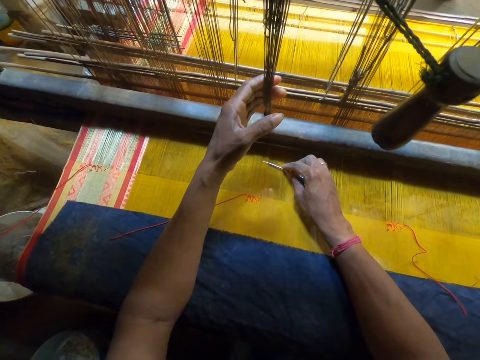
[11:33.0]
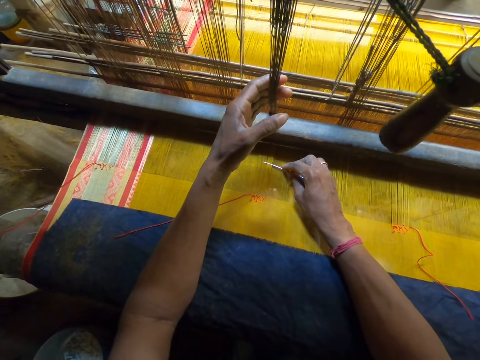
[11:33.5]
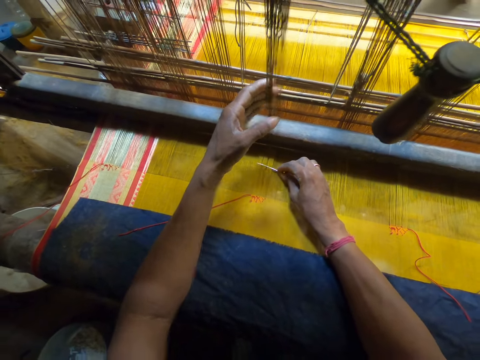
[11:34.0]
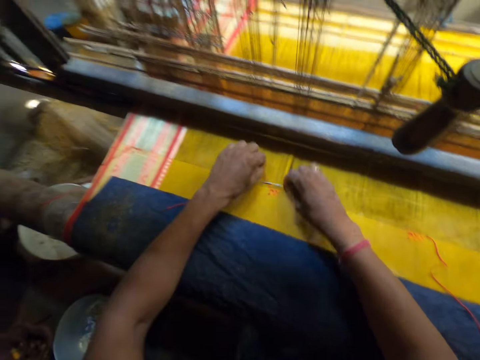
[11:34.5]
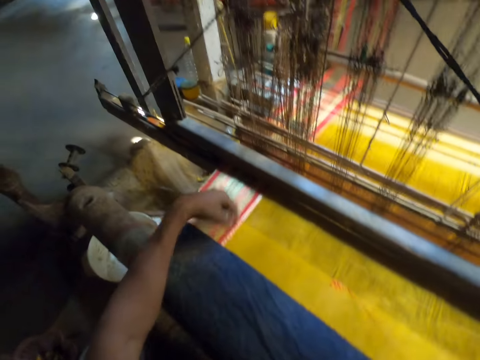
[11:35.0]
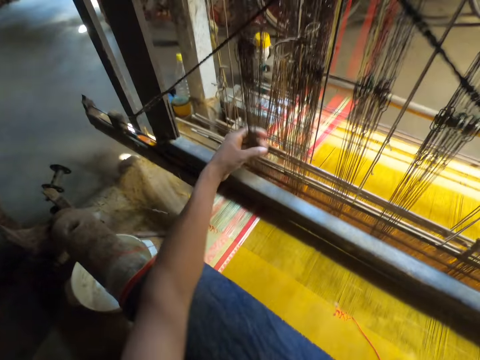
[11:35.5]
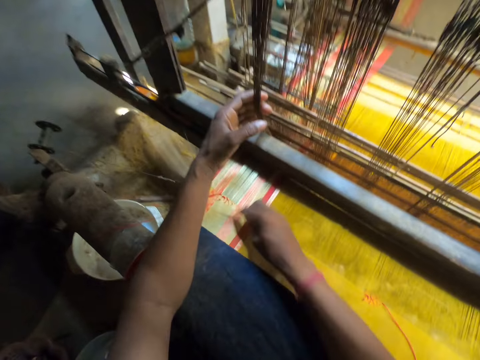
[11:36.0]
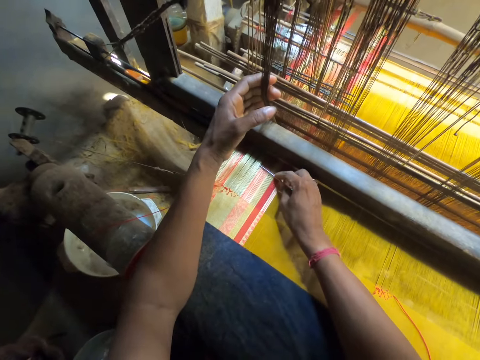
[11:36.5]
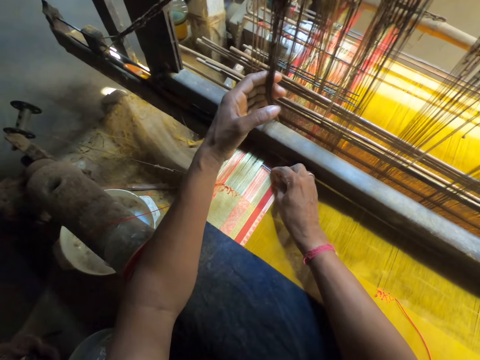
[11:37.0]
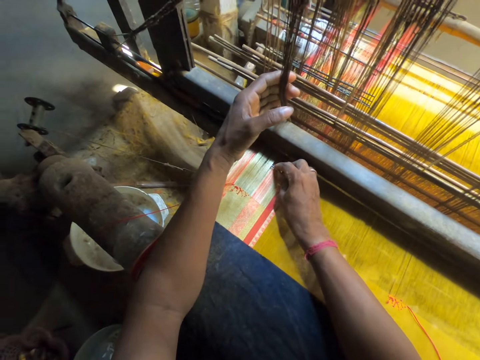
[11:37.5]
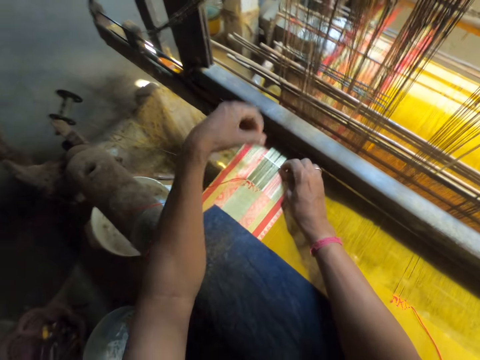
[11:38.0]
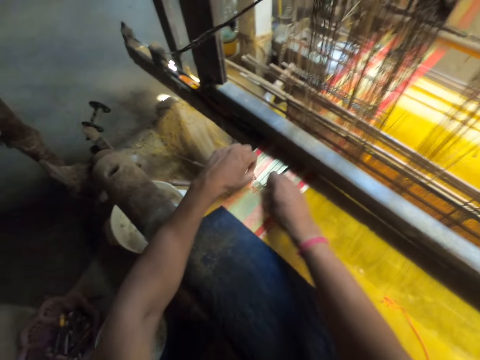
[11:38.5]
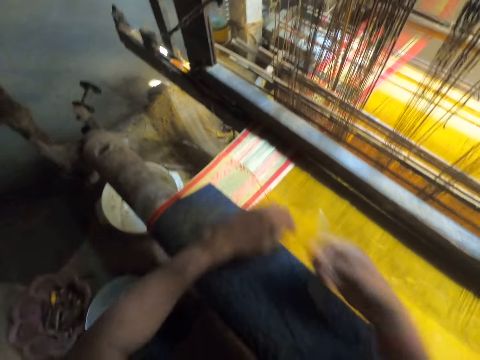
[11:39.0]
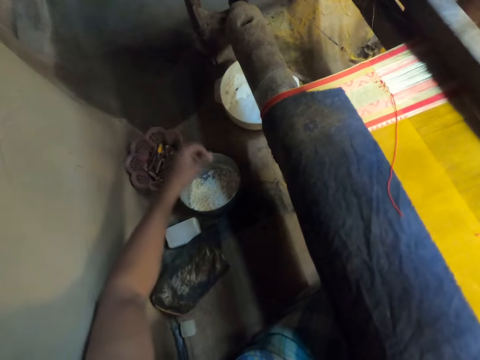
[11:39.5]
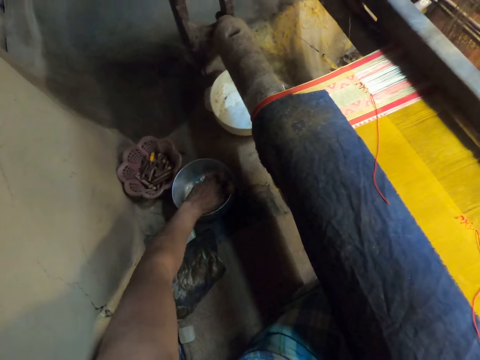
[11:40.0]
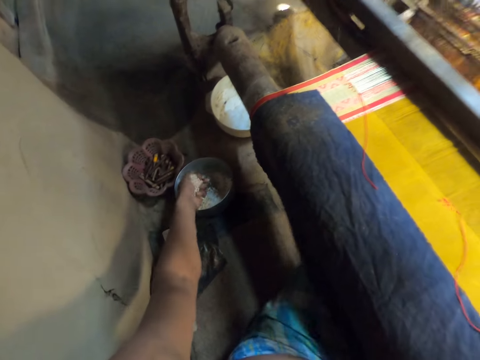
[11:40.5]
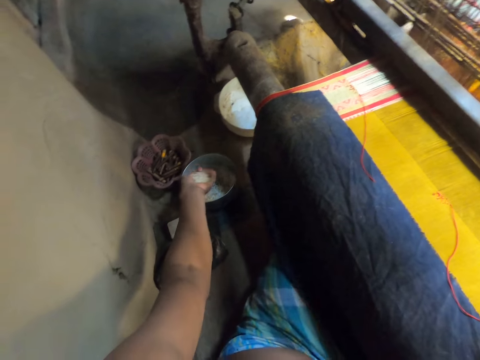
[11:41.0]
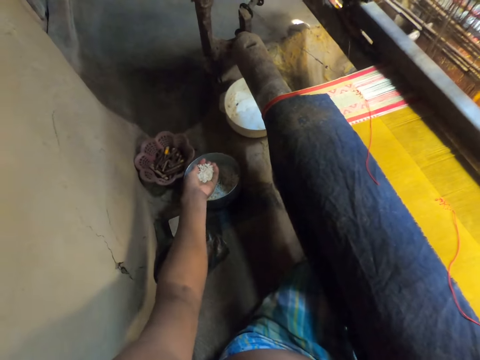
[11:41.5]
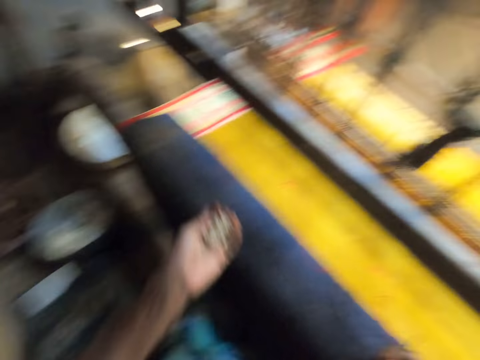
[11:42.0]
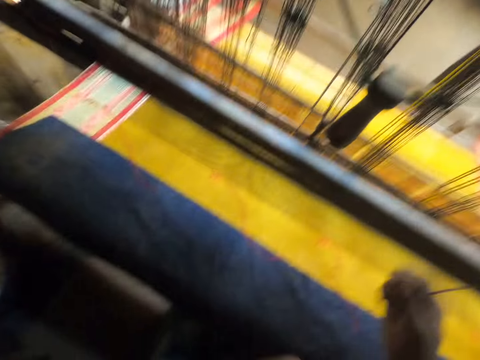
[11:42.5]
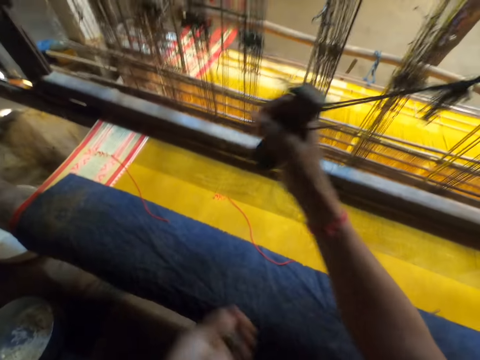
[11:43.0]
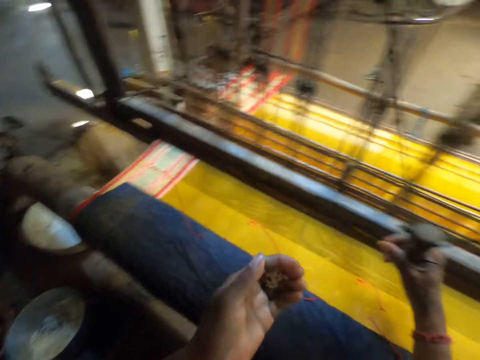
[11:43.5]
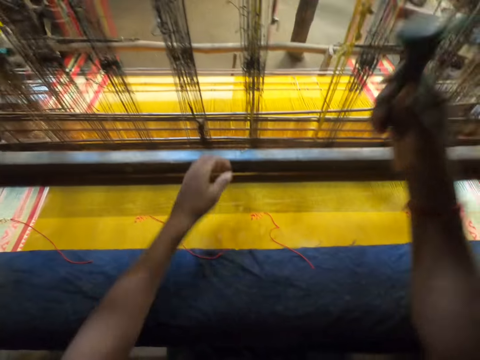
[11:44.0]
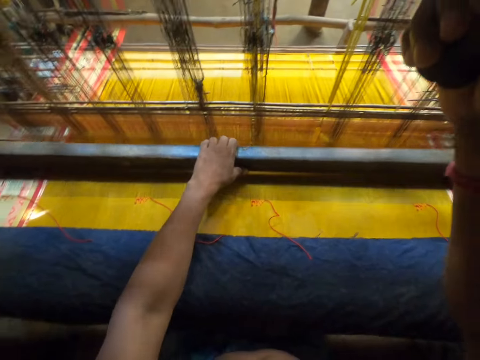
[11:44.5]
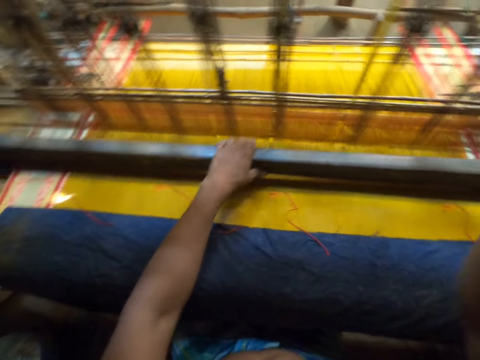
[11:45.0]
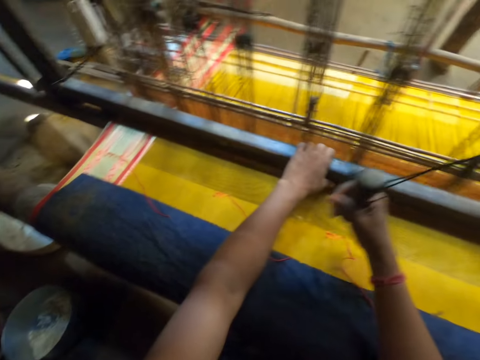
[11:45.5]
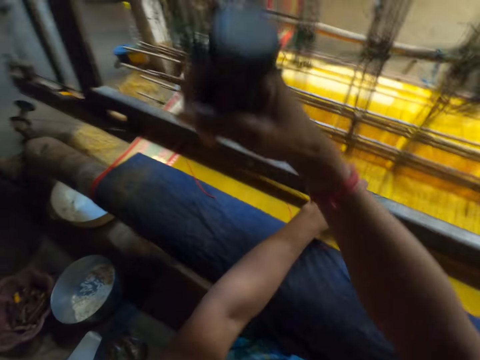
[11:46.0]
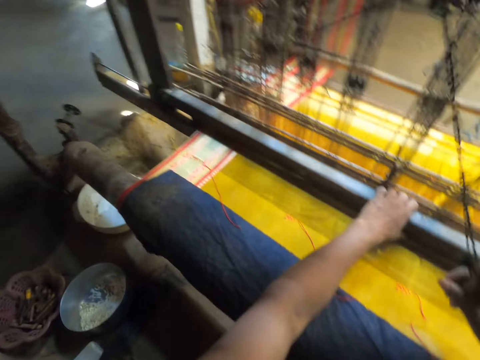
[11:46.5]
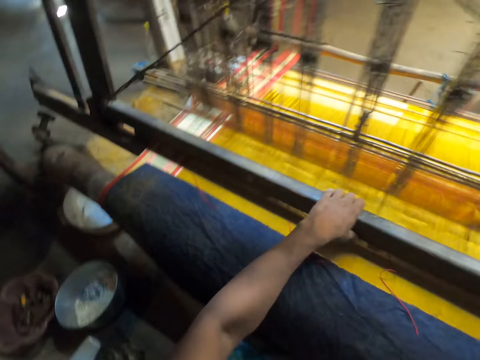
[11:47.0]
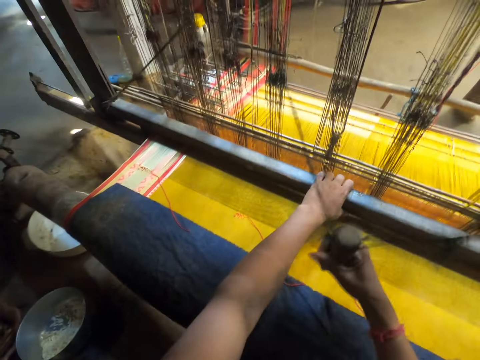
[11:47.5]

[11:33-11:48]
The camera wearer puts the needle into the warp with his right hand. He picks a thread with his left hand and fixes the thread from his left hand into the warp with the needle in his right hand. He pulls the weaving needle. He pulls a yarn with his left hand. He holds the heddles. He hits the fabric with the needle in his right hand. He puts the needle into the warp with his right hand. He picks the thread with his left hand and fixes the thread from his left hand into the warp with the needle in his right hand. He pulls the weaving needle. He picks a snack from a bowl with his left hand. He puts the snack in his mouth with his left hand. He eats something. He weaves the fabric with a loom. He pulls a pull cord with his right hand. He eats something. He weaves the fabric with the loom. He pulls a batten with his left hand.

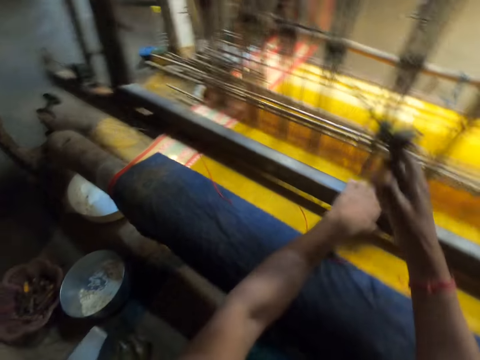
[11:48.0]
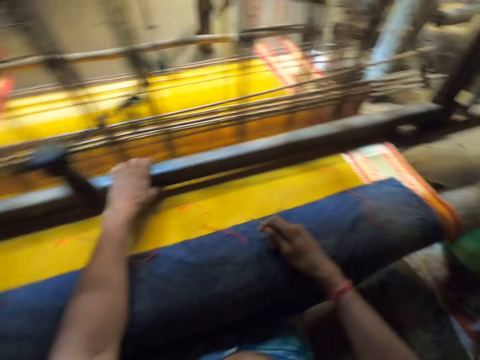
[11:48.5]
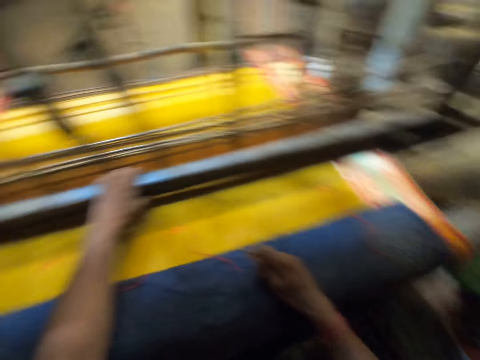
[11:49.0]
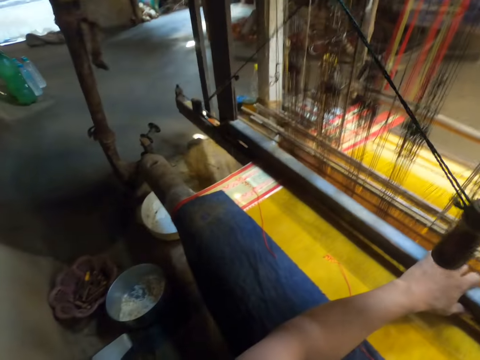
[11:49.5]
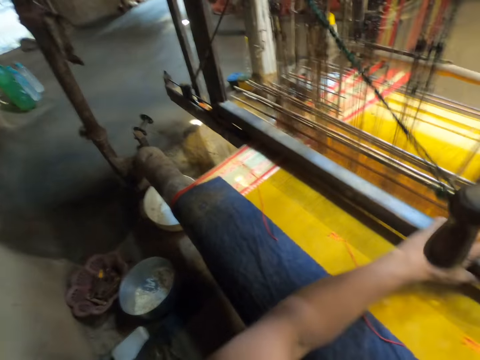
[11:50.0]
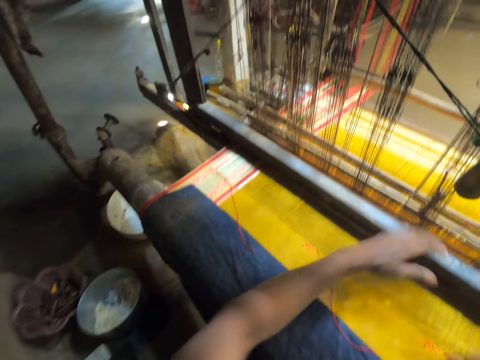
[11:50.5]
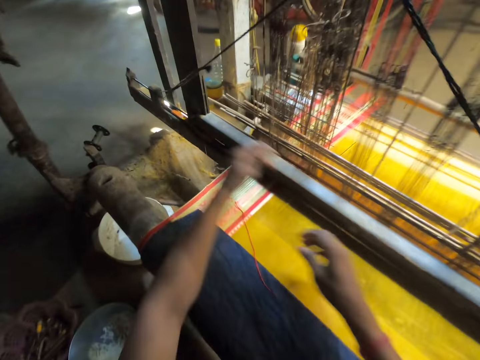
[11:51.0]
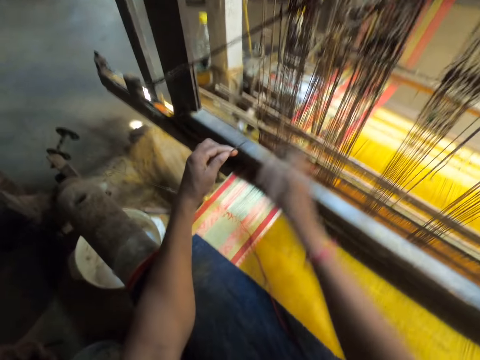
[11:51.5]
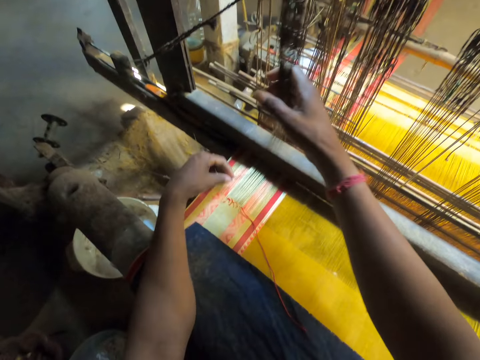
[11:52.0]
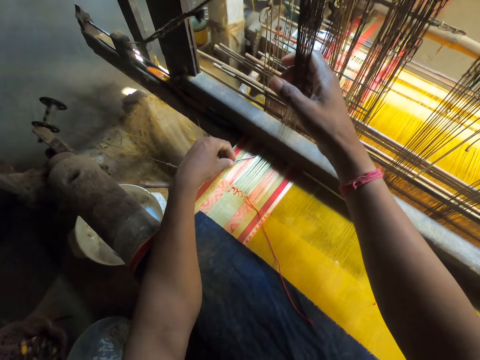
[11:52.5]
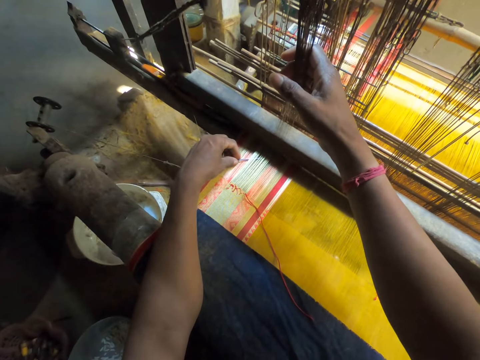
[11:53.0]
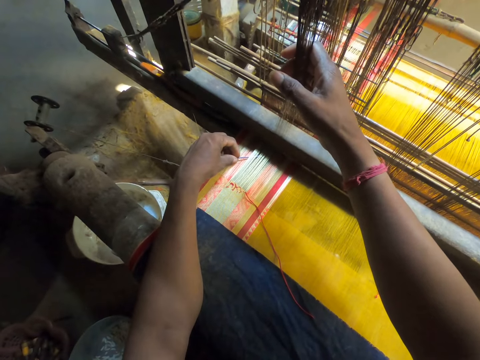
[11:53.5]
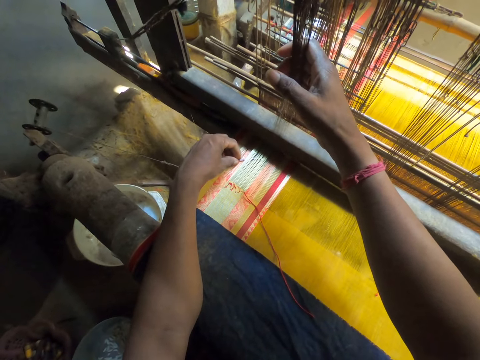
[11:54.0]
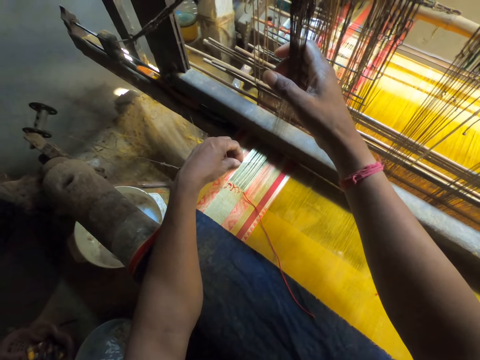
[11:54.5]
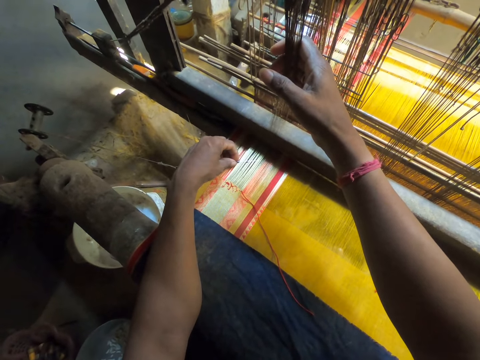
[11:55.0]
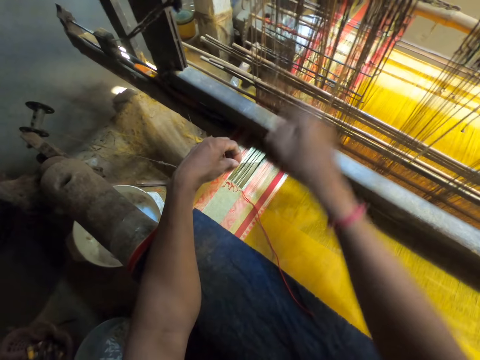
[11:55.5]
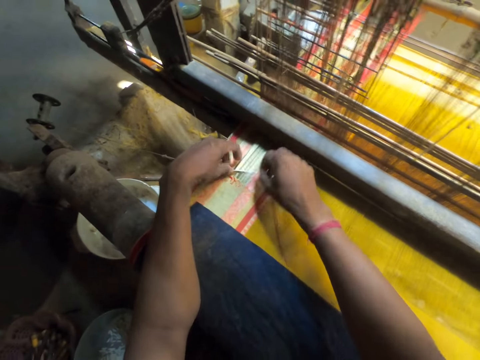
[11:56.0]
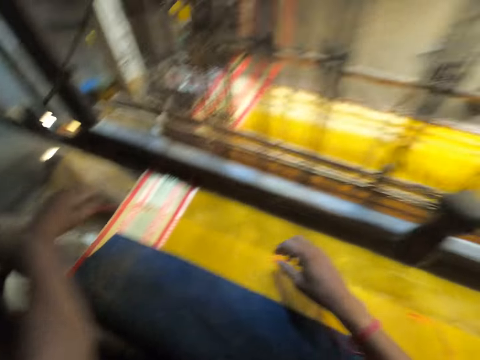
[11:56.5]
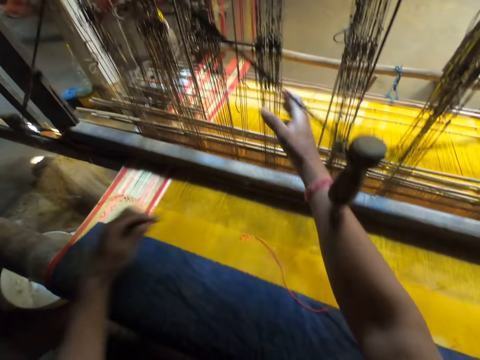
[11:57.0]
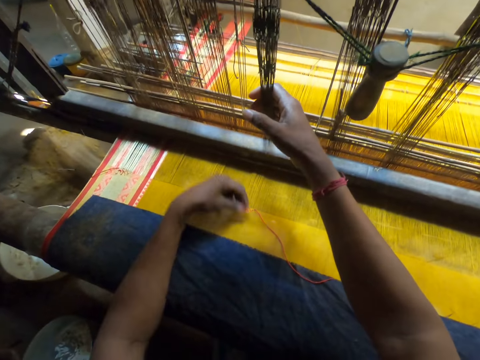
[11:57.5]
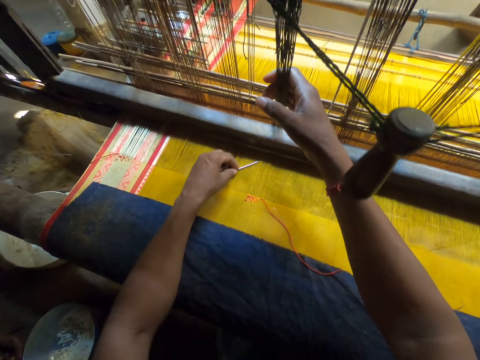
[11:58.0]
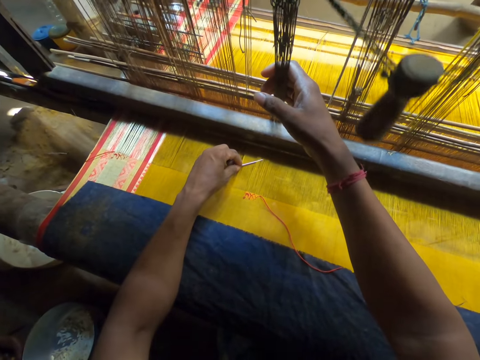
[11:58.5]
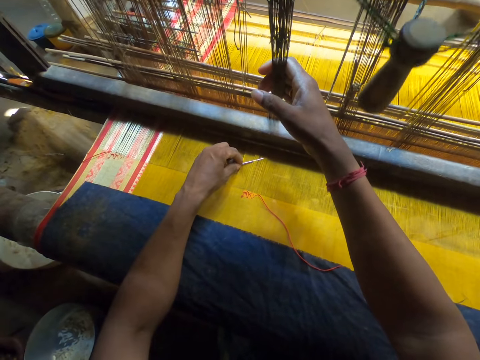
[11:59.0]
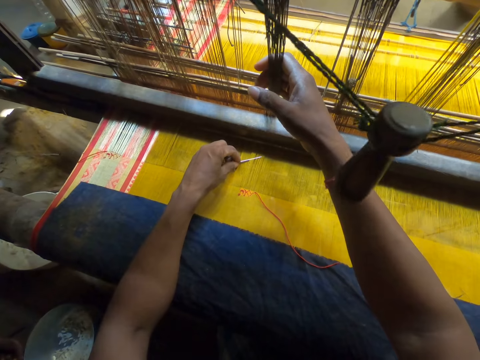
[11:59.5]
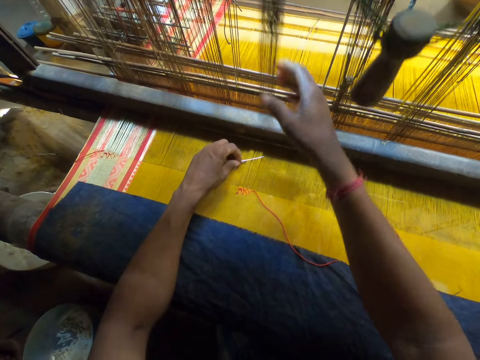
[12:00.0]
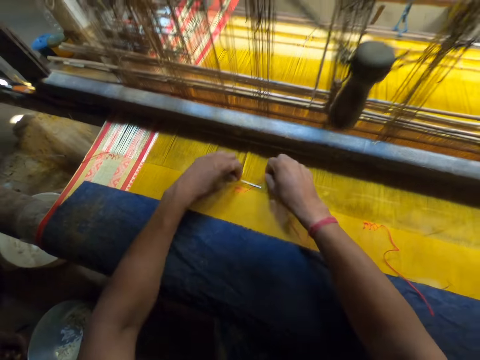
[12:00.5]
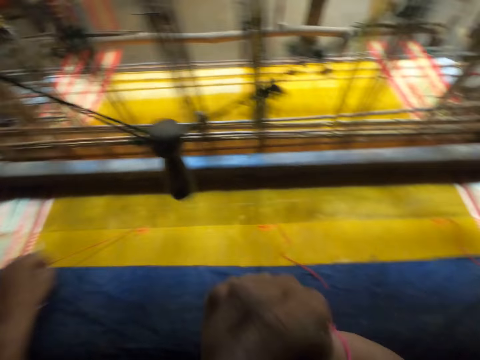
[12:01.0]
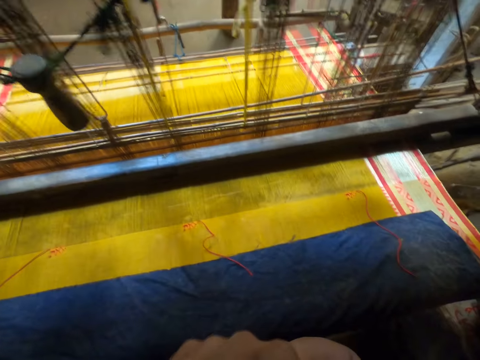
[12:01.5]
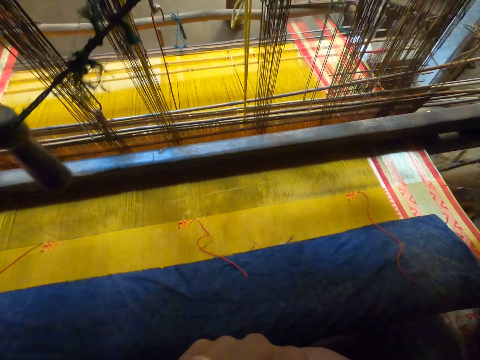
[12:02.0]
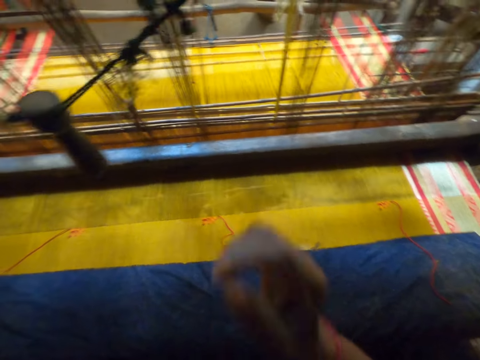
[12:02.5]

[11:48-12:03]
The camera wearer passes the needle from his right hand to his left hand. He hits the fabric with his right hand. He pulls a yarn with his right hand and hits the fabric with the needle in his left hand. He holds the heddles. He puts the needle into the warp with his left hand. He picks a thread with his right hand and fixes the thread from his right hand into the warp with the needle in his left hand. He pulls the weaving needle. He pulls the yarn with his right hand and hits the fabric with the needle in his left hand. He holds the heddles. He puts the needle into the warp with his left hand. He picks the thread with his right hand and fixes the thread from his right hand into the warp with the needle in his left hand. He pulls the weaving needle.
